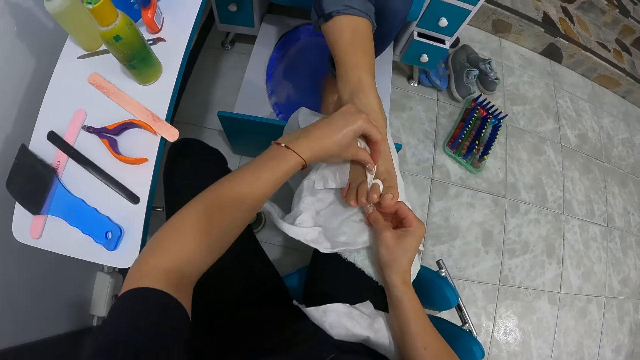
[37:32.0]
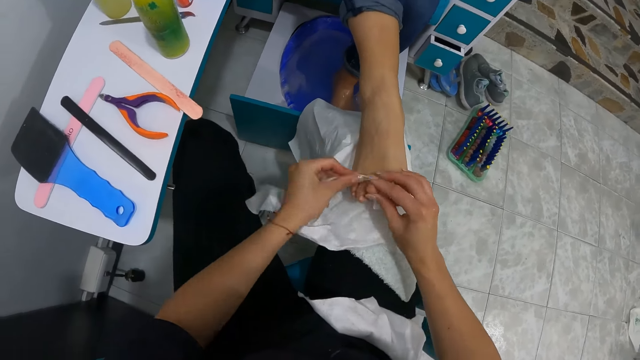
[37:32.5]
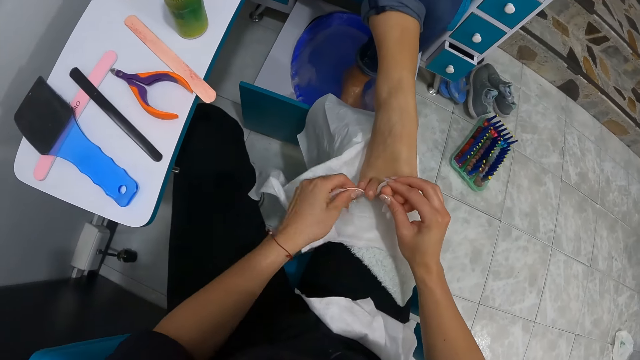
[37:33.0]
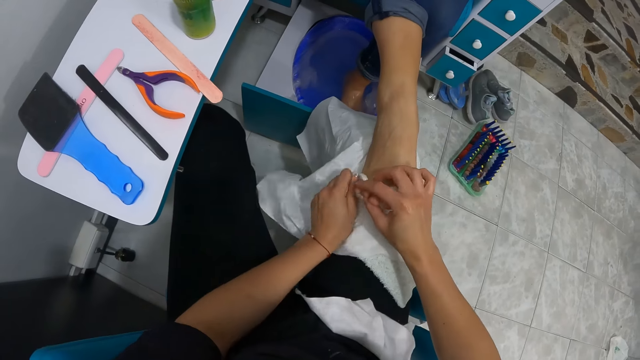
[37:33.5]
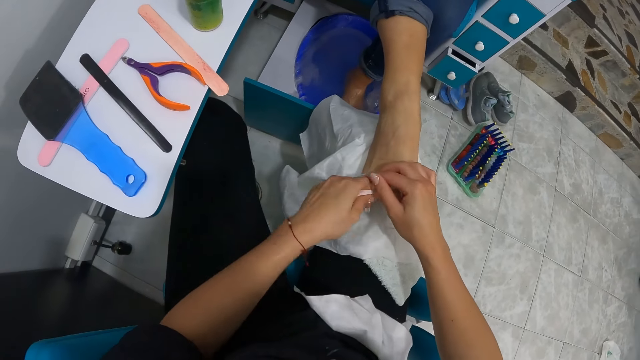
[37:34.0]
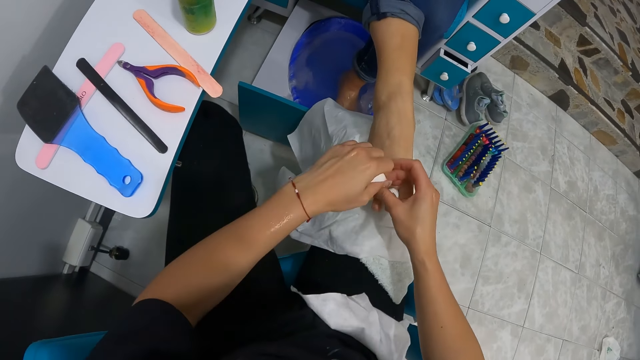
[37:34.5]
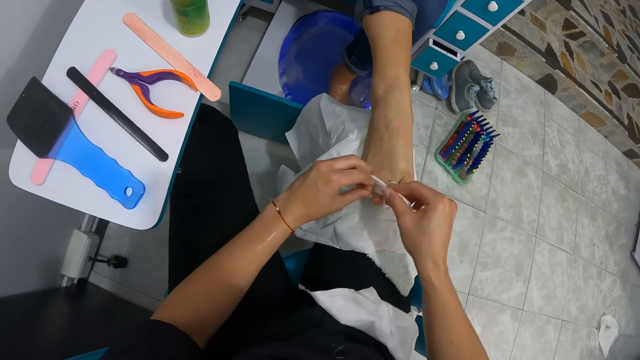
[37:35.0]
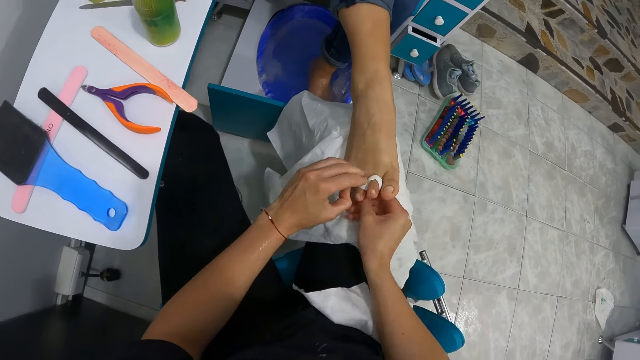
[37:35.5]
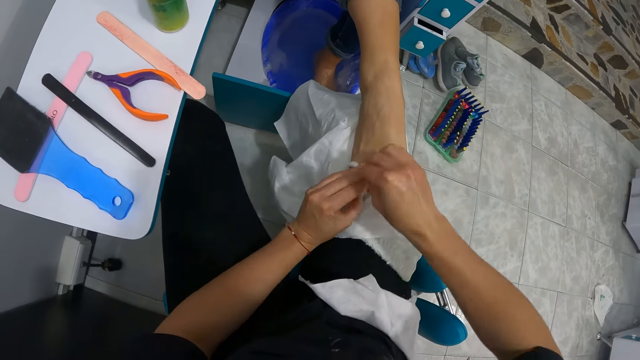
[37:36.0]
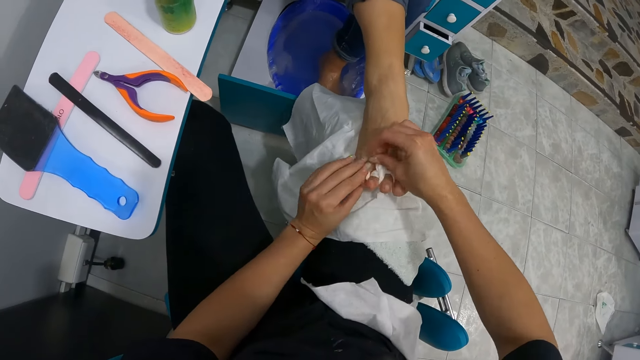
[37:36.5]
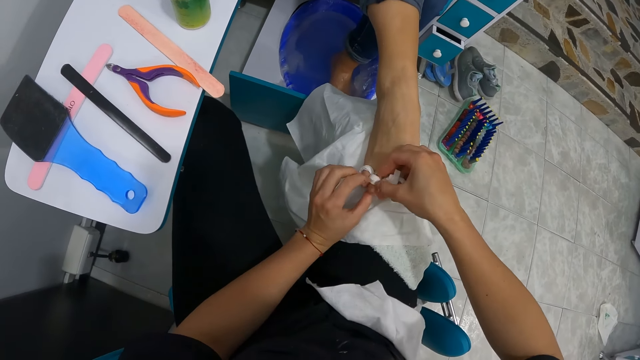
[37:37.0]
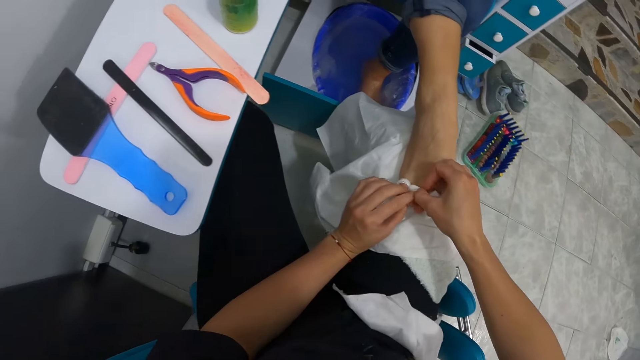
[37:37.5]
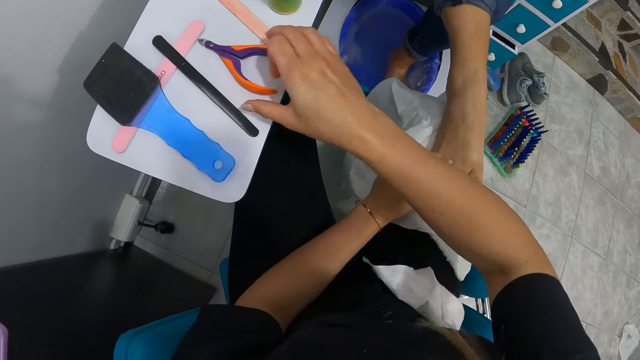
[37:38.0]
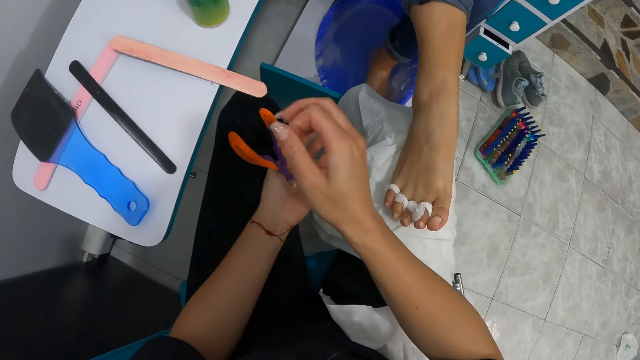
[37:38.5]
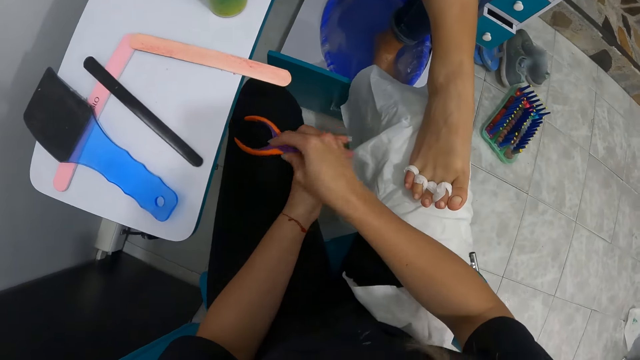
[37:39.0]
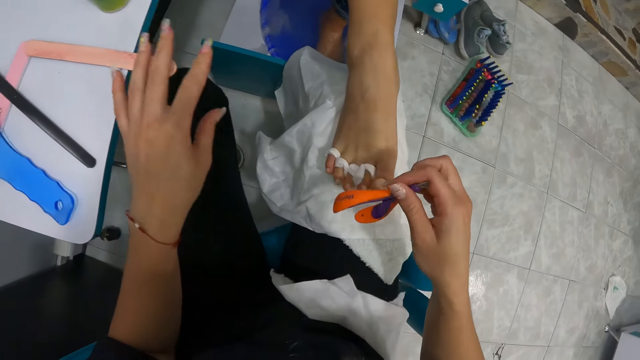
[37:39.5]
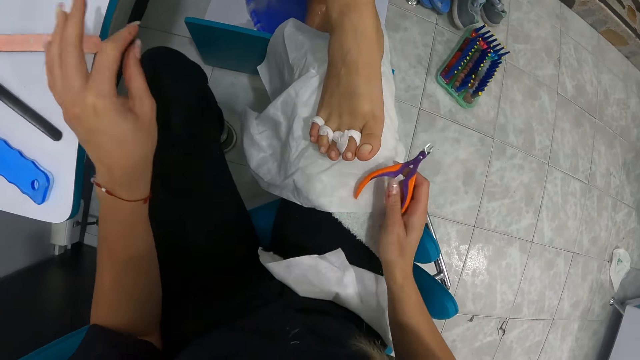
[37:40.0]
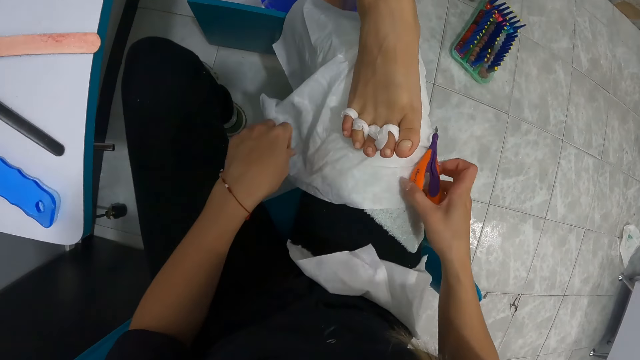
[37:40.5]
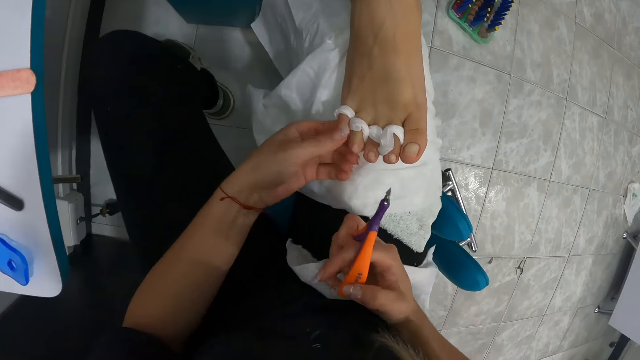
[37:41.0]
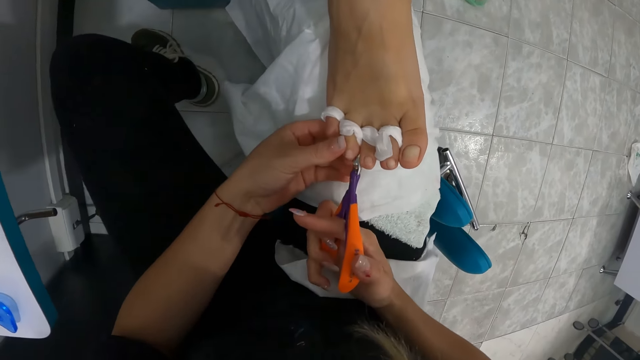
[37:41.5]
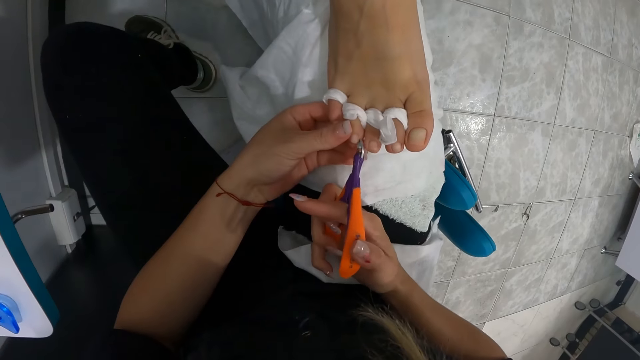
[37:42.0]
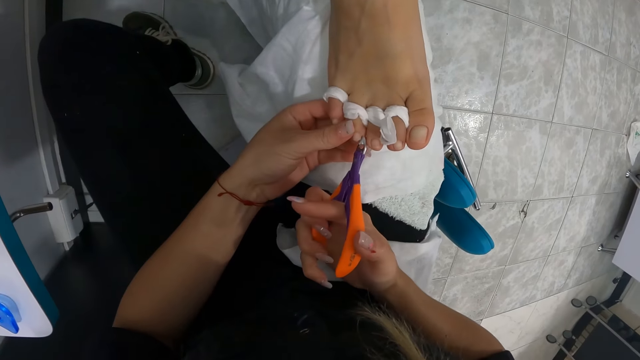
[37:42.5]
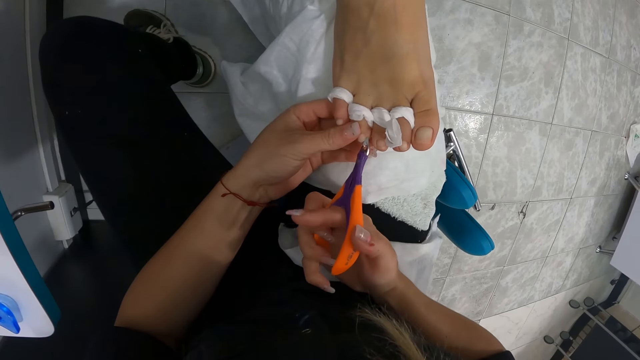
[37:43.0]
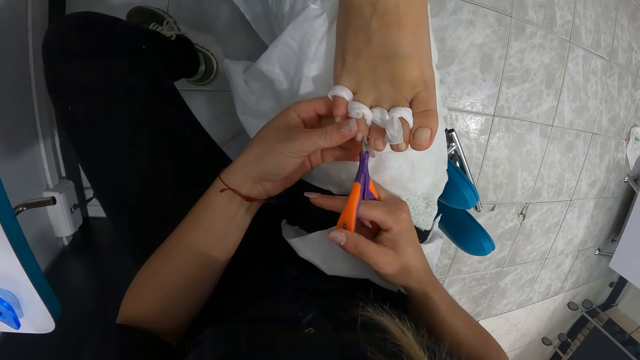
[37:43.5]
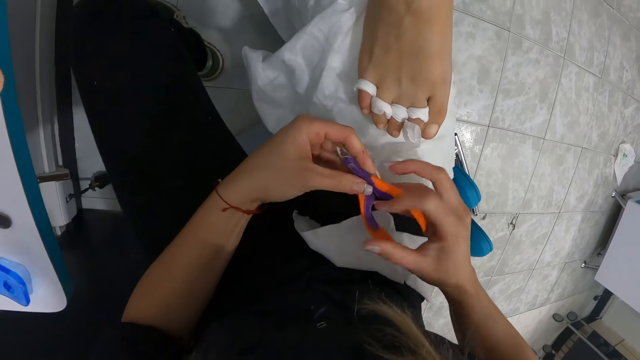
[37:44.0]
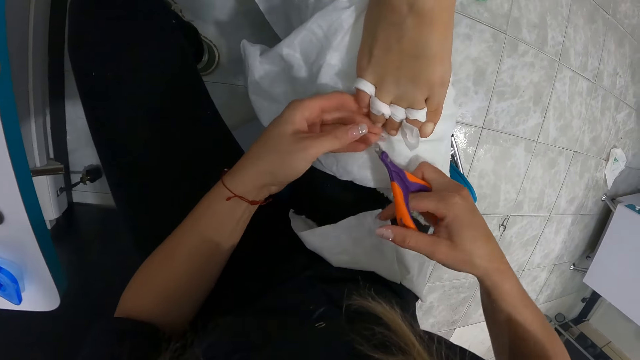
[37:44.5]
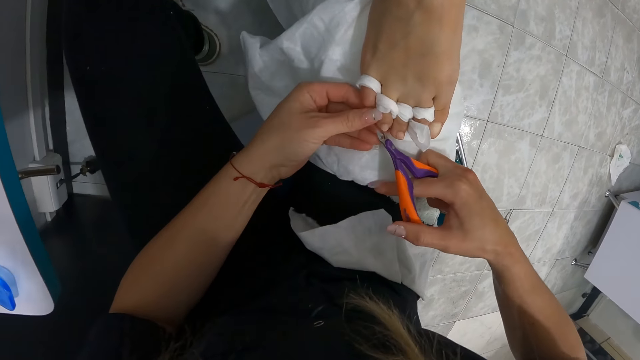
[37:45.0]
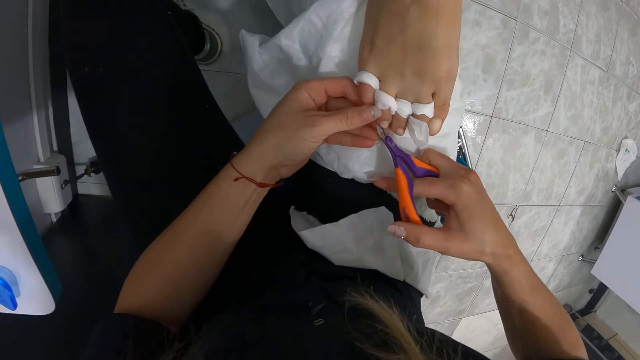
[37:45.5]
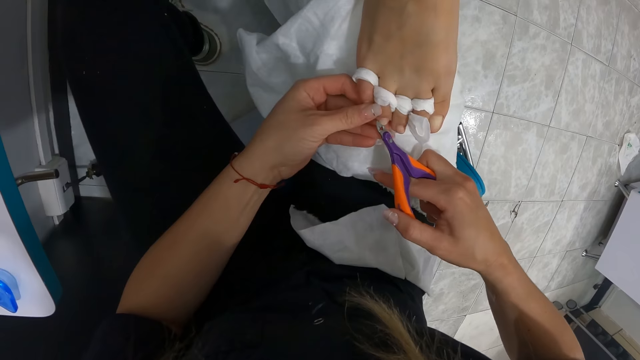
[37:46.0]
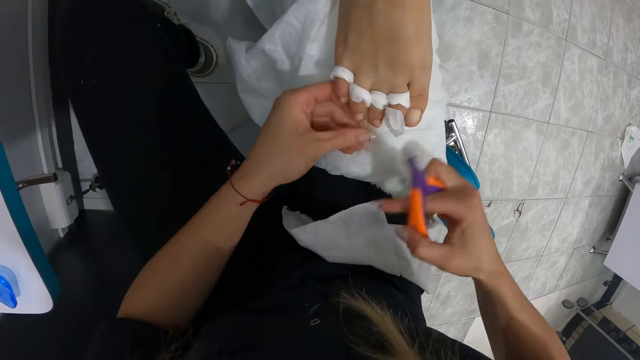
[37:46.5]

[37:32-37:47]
The camera wearer picks up a cuticle nipper from the table with her right hand. She pushes a nail buffer on the table with her left hand. She trims the woman's toe nails from her right foot with the cuticle nipper in her right hand.

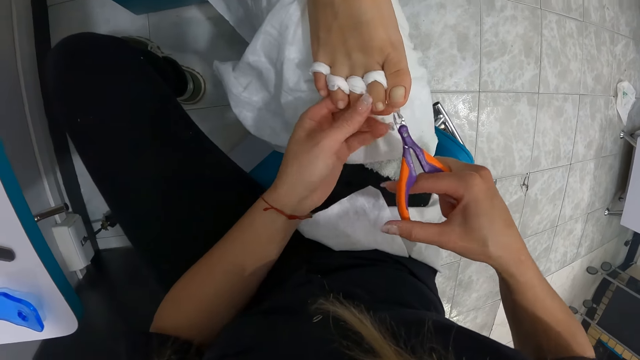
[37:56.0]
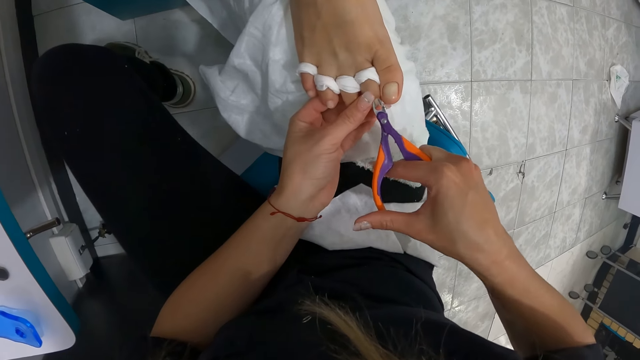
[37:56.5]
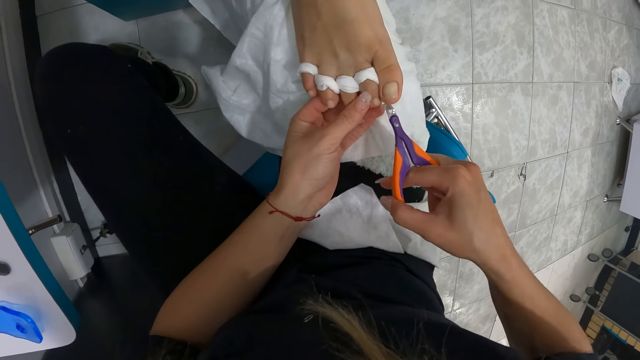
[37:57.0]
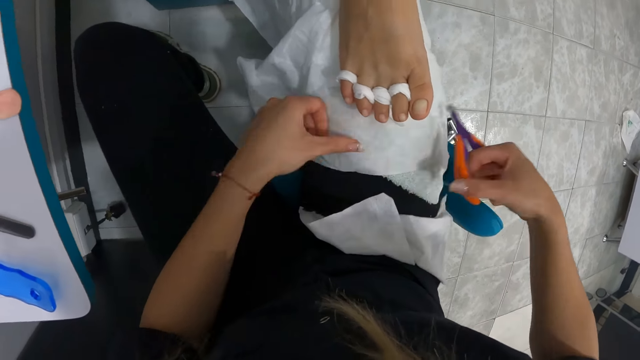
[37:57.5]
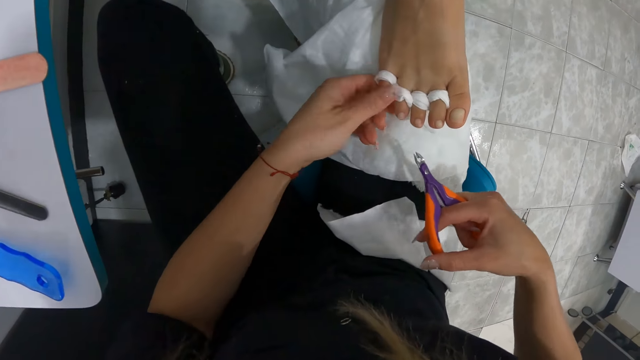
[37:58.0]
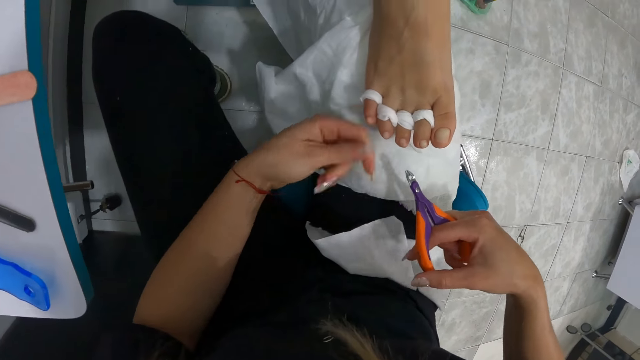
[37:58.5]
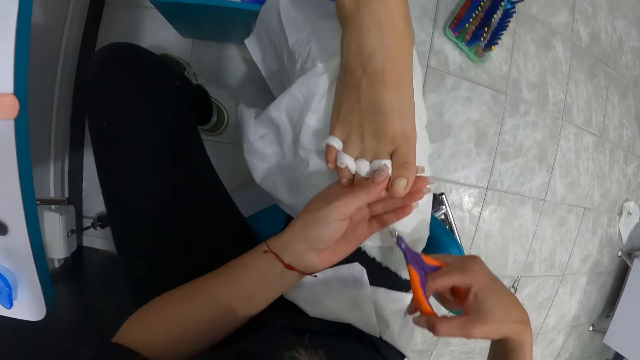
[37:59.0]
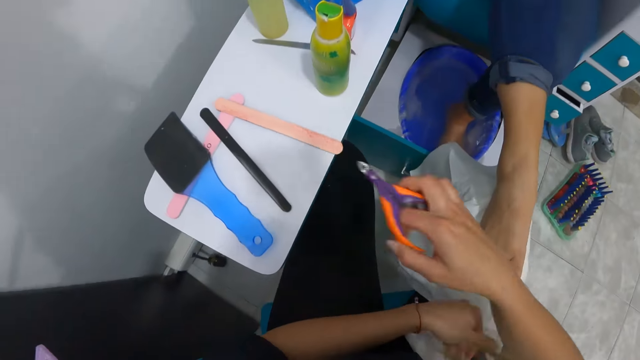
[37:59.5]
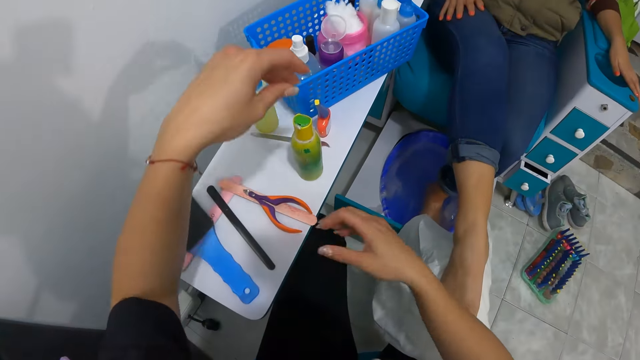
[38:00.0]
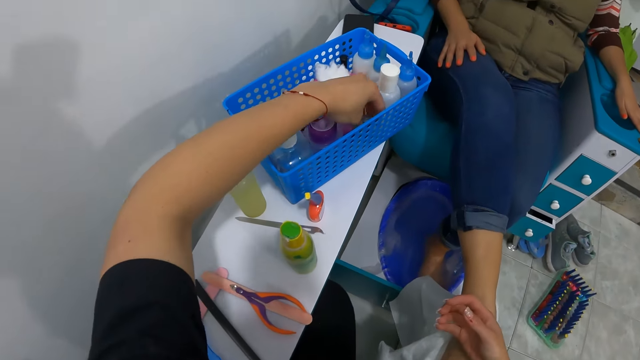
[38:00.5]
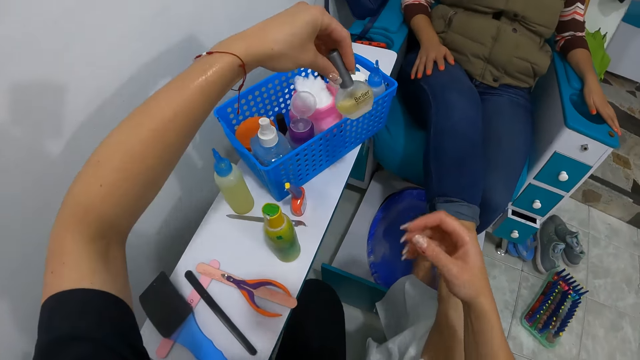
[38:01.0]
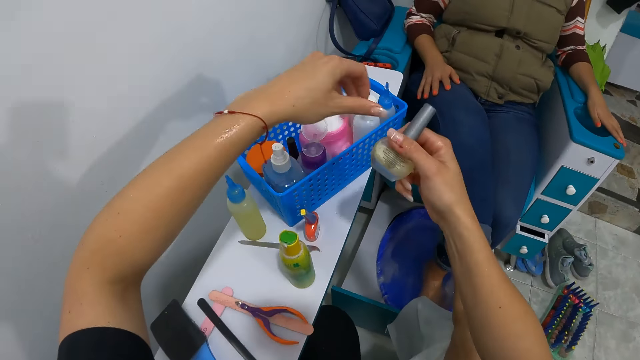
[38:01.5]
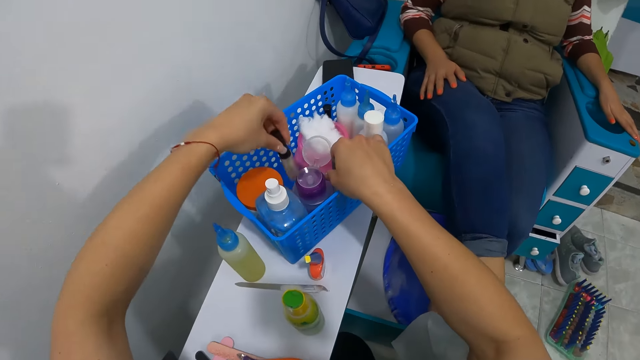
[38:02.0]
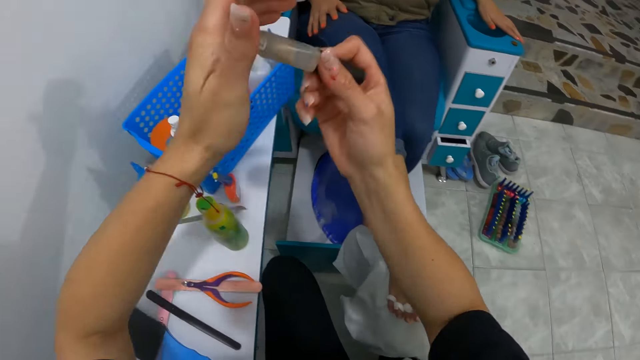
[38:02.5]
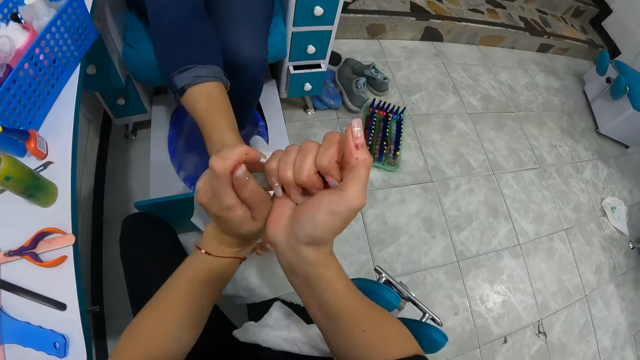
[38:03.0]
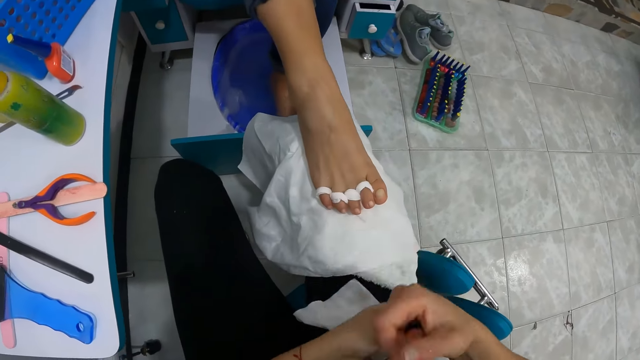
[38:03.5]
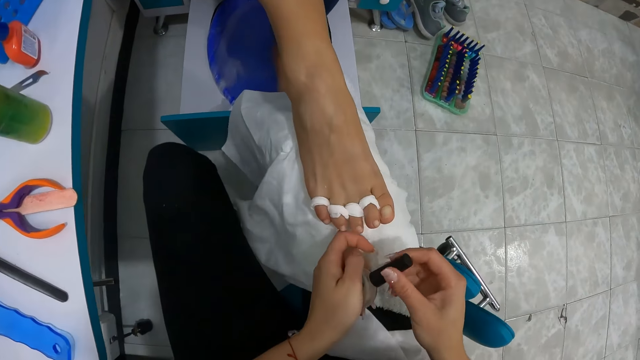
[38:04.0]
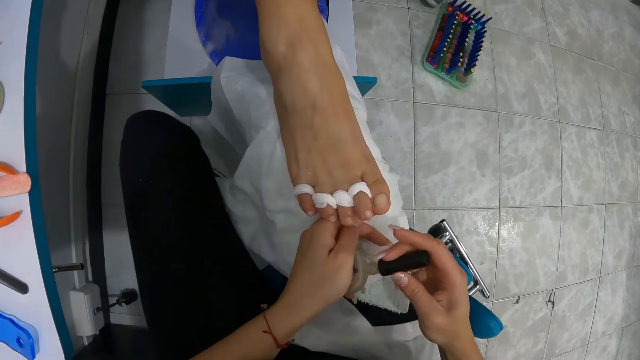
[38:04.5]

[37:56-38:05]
The camera wearer places the cuticle nipper on the table with her right hand. She picks up a foot oil from a basket on the table with her left hand. She passes the foot oil to her right hand. She places the foot oil into the basket with her right hand. She picks up the foot oil from the basket with her left hand. She holds the foot oil with her hands. She opens the nail oil with her hands.
